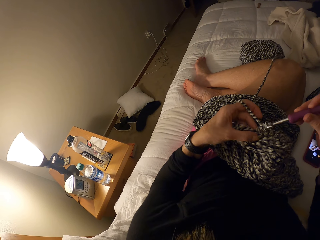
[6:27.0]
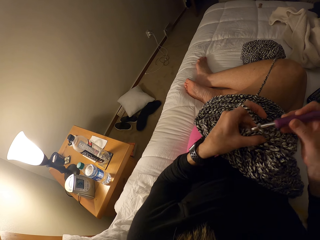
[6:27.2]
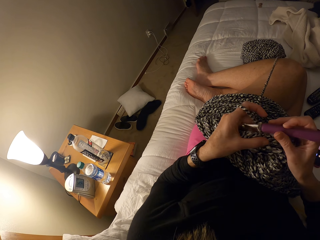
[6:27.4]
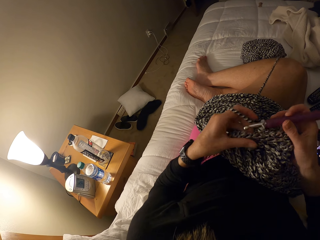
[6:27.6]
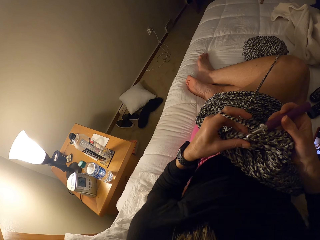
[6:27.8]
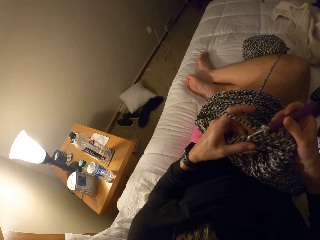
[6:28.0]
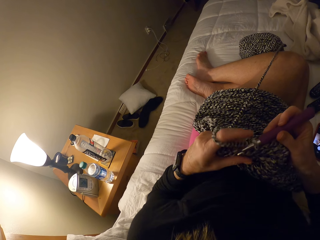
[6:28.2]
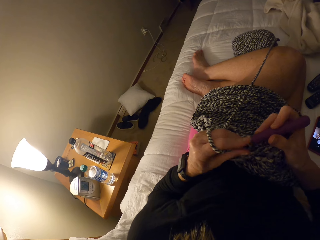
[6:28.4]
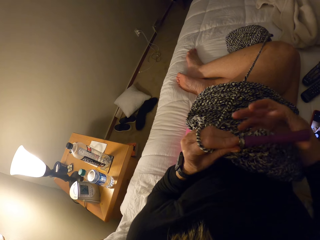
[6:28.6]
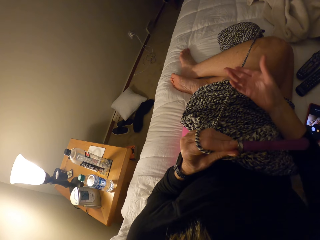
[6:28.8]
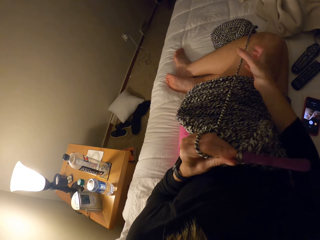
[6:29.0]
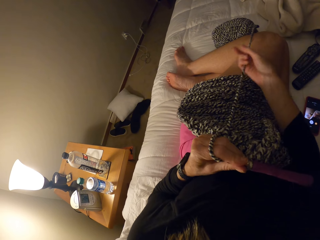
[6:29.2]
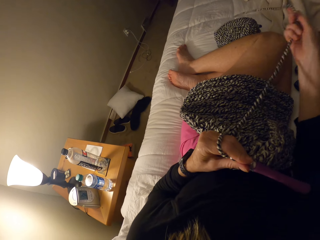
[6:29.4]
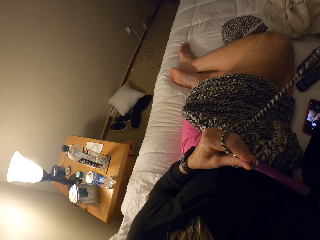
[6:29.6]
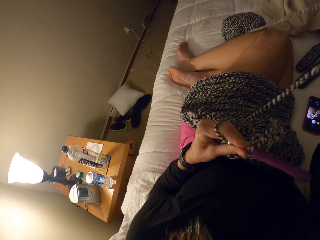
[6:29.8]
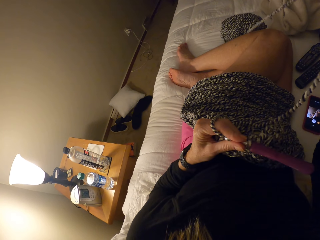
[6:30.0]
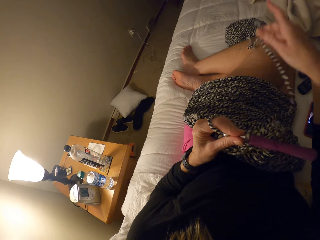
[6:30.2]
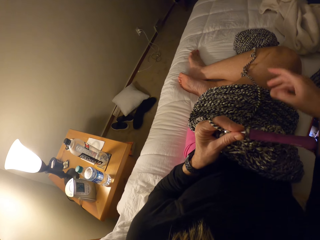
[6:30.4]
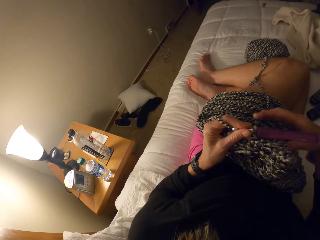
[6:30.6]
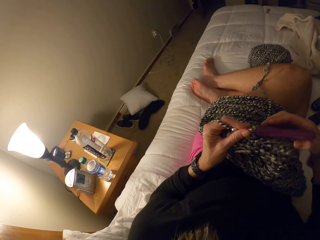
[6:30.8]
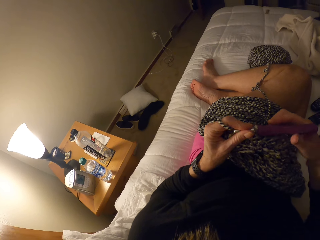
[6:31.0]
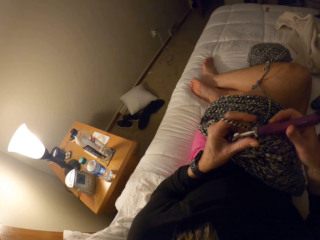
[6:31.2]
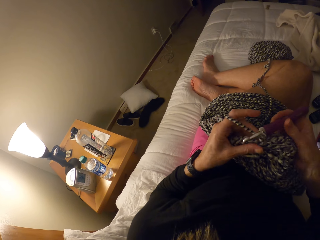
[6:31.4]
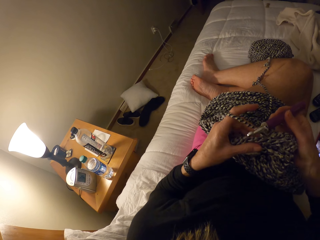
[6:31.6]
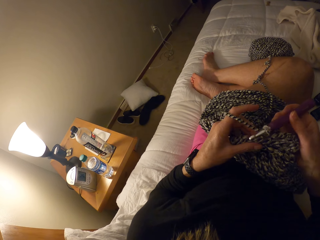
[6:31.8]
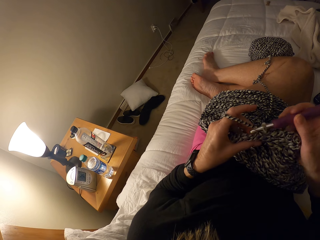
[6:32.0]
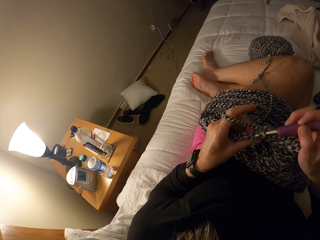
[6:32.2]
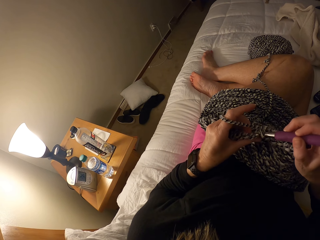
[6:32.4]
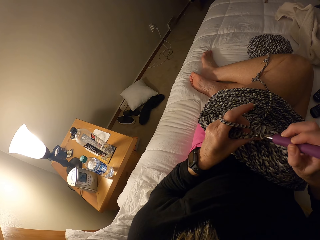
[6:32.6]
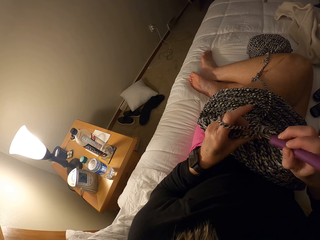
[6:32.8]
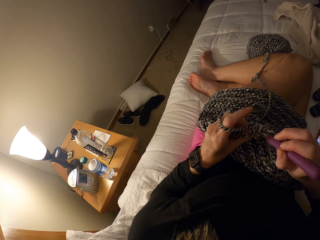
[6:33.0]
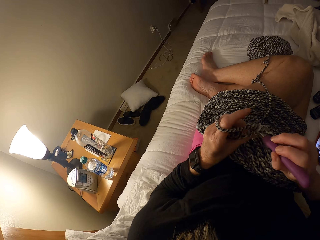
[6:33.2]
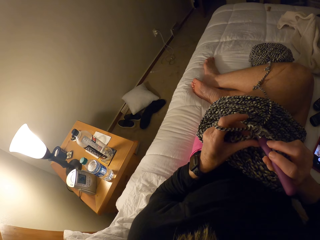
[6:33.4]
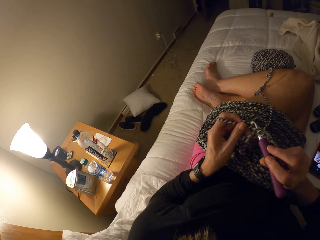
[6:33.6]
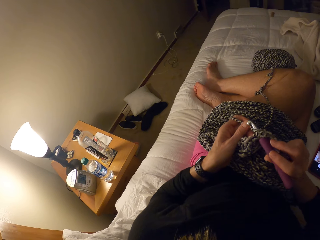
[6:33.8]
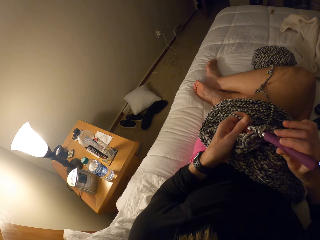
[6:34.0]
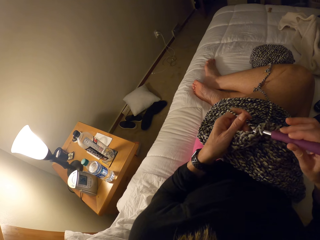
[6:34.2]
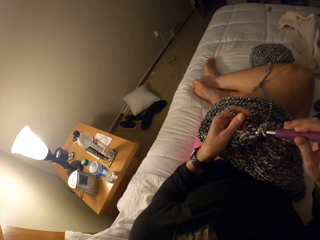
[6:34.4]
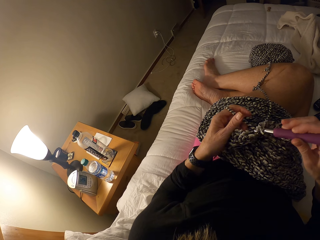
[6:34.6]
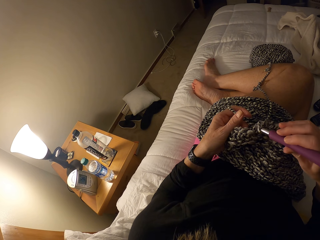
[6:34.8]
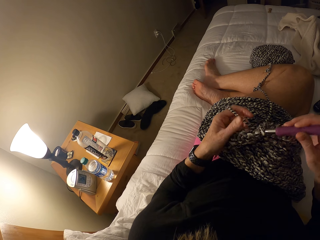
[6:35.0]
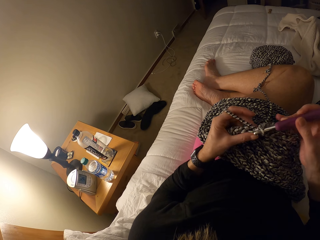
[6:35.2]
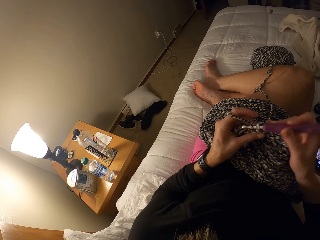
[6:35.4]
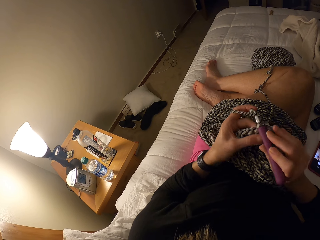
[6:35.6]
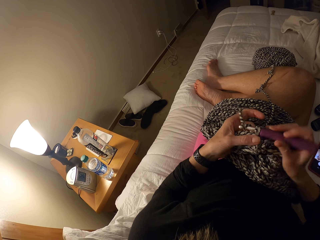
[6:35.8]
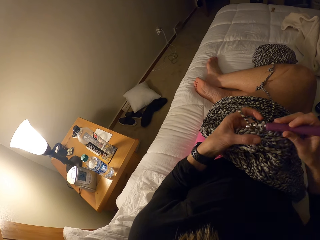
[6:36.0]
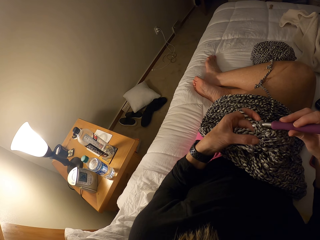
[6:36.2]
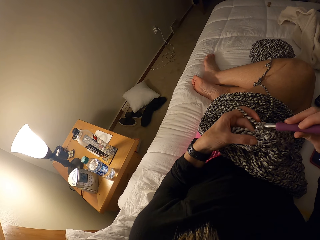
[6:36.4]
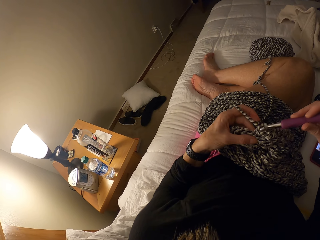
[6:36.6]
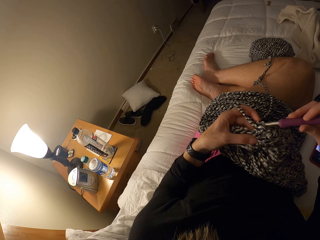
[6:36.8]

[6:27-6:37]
The camera wearer shifts the crochet hook from her right to her left hand. She stretches the crochet thread with her right hand. She adjusts the yarn with her right hand. She picks the hook back in her right hand. She knits the cloth and crochets with the yarn.
